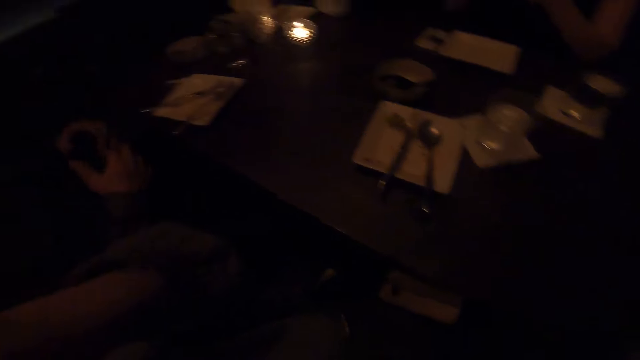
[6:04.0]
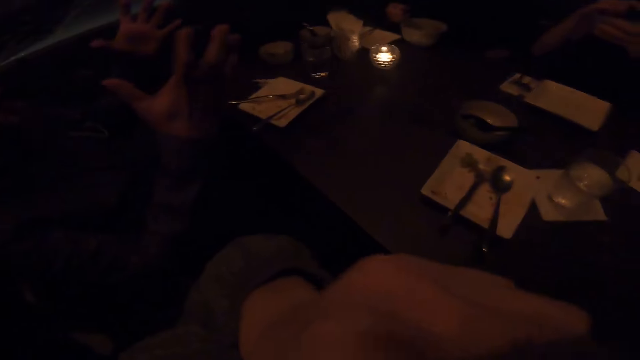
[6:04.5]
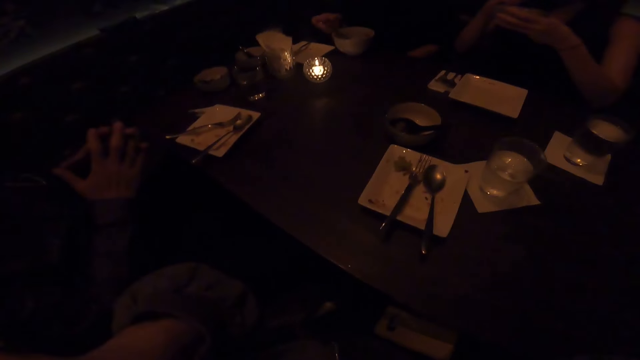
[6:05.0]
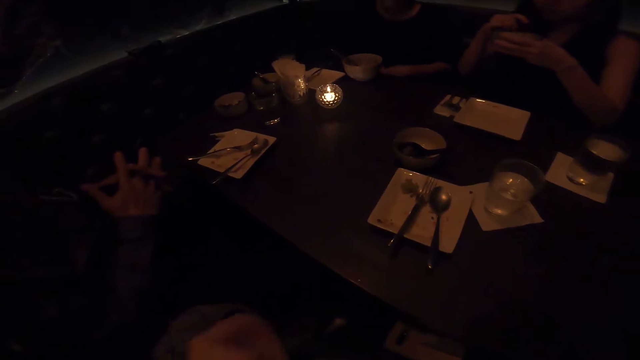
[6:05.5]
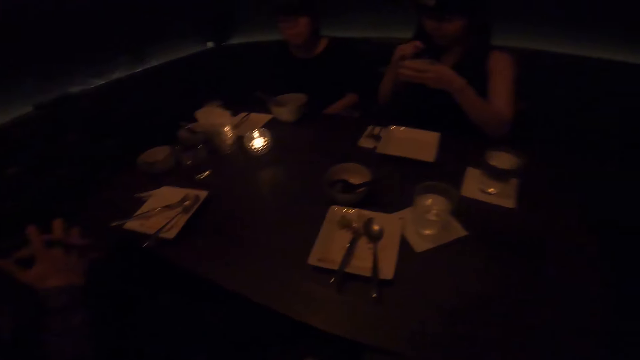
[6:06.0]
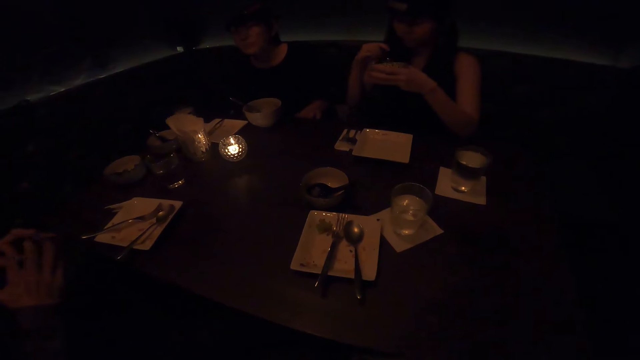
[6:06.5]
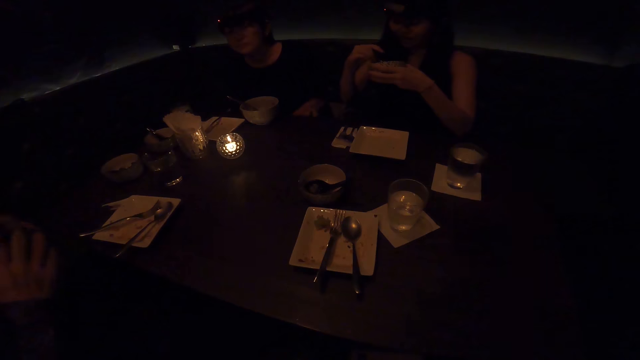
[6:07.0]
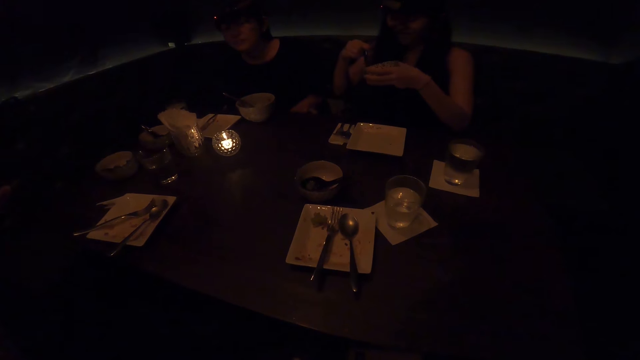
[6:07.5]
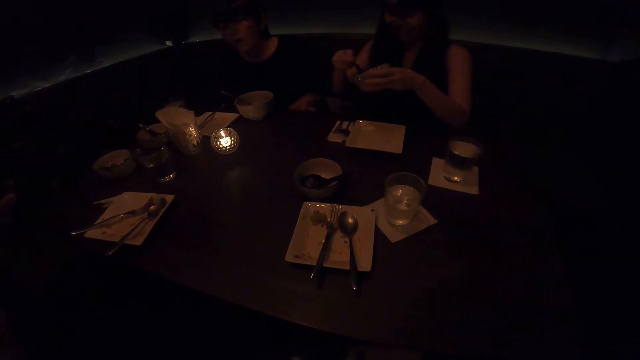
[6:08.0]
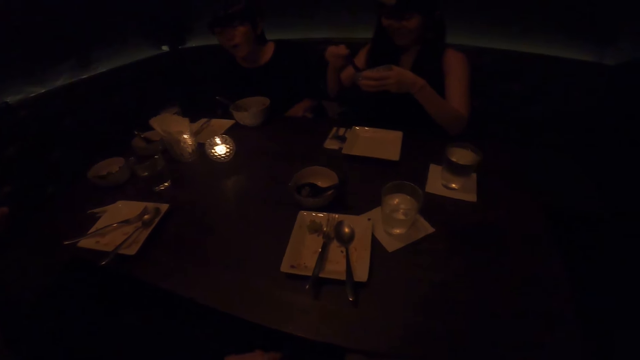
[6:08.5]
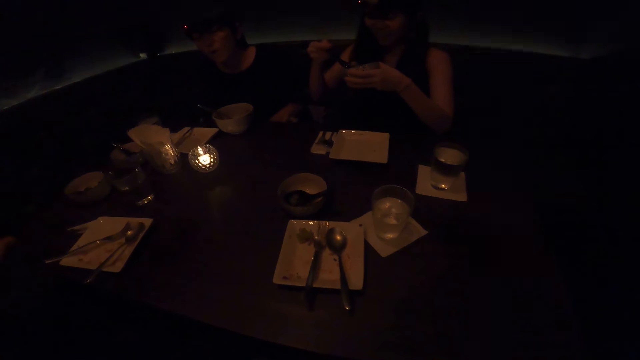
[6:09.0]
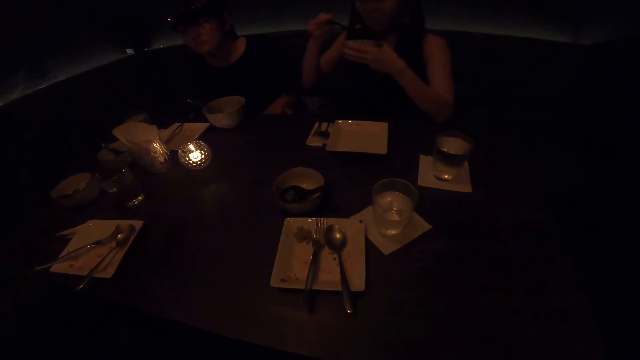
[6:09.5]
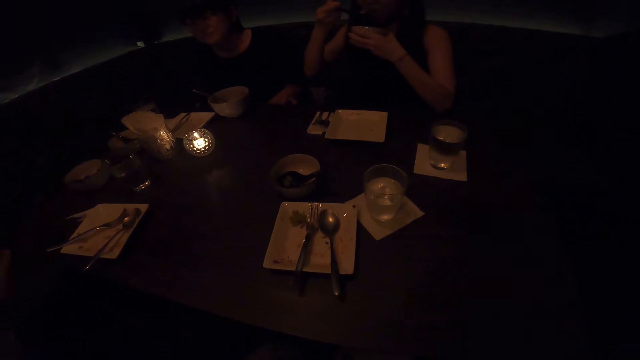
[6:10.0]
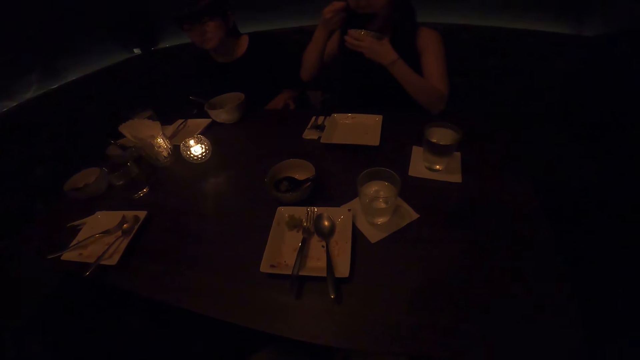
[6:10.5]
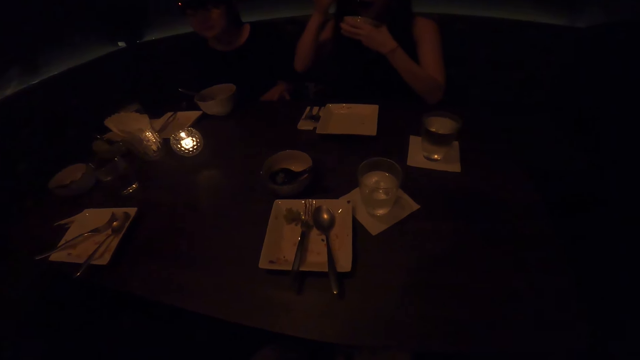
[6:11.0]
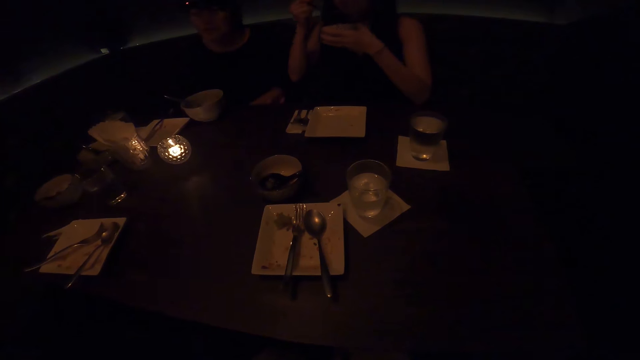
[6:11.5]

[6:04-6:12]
The camera wearer converses with colleagues.

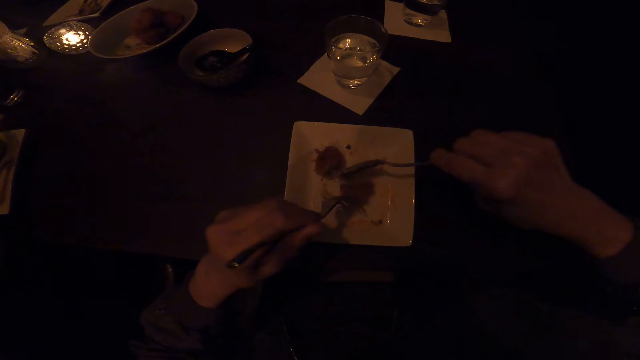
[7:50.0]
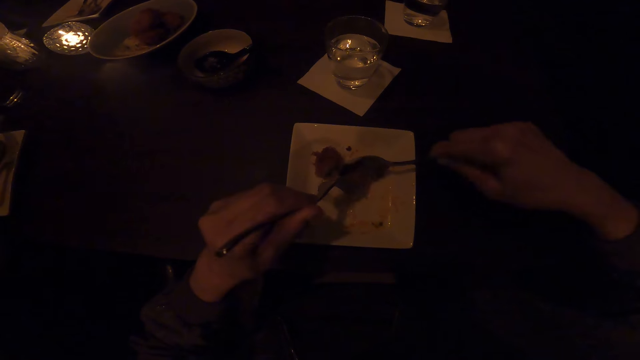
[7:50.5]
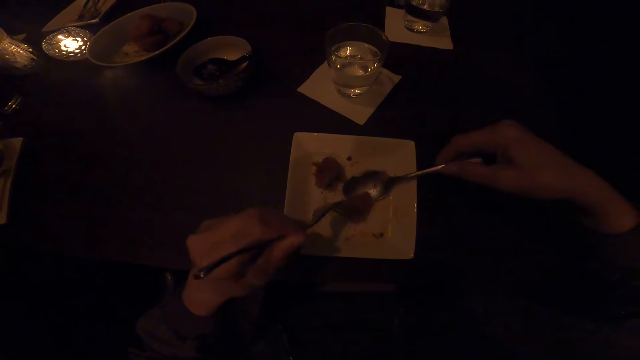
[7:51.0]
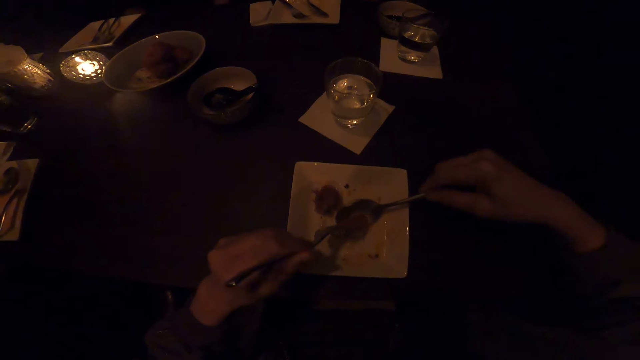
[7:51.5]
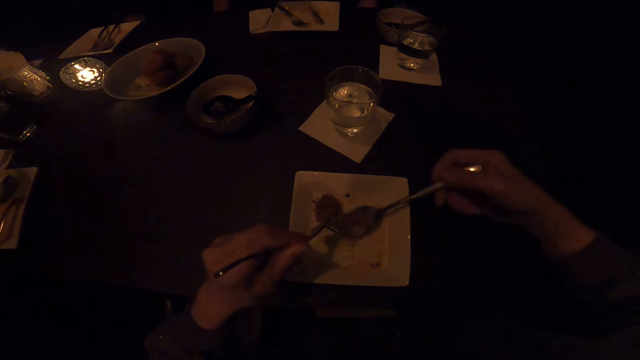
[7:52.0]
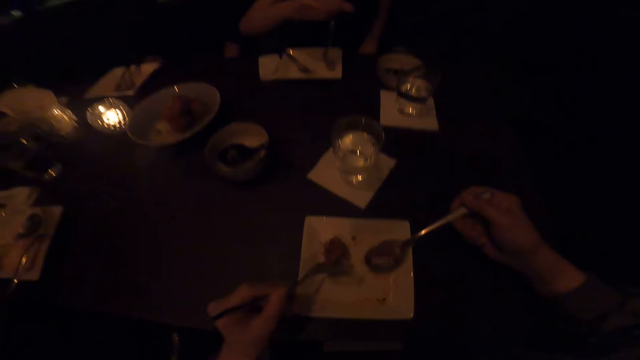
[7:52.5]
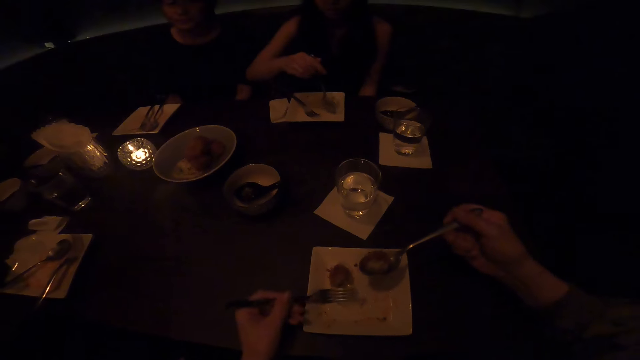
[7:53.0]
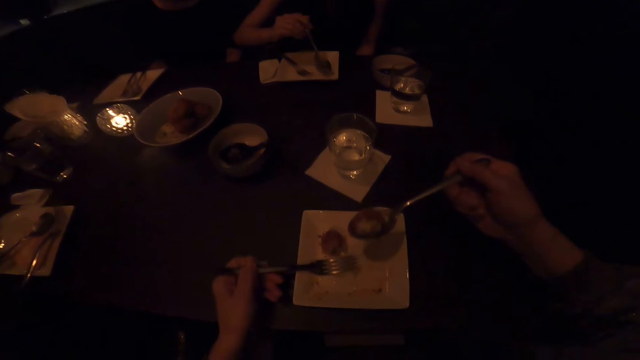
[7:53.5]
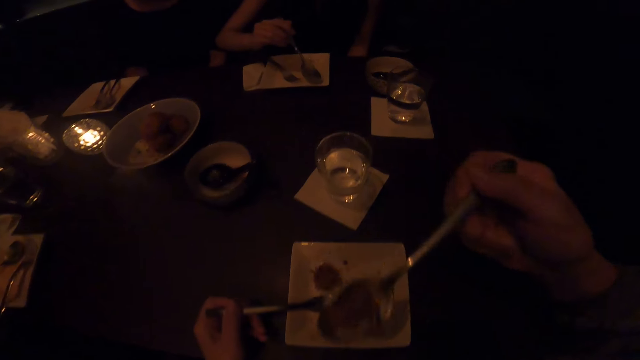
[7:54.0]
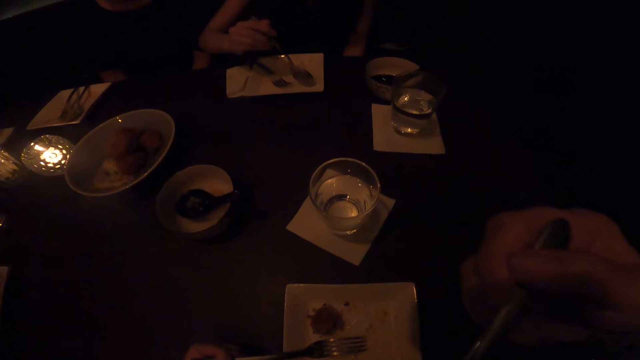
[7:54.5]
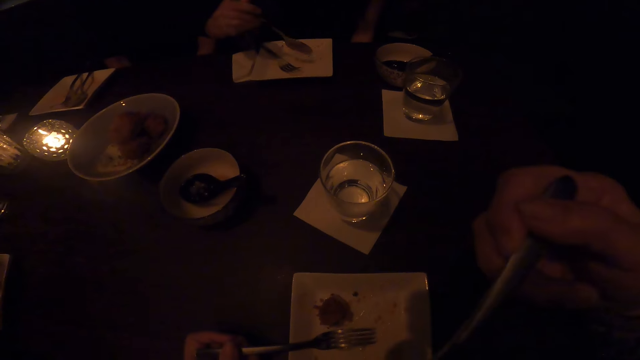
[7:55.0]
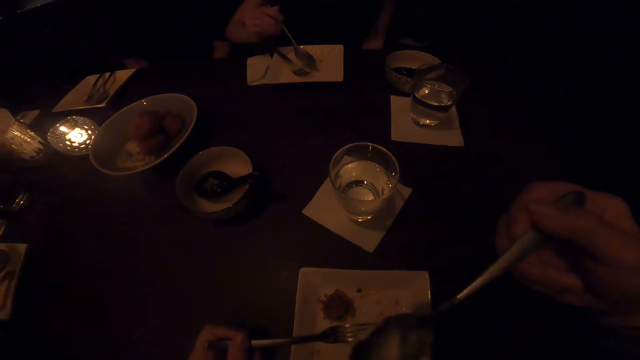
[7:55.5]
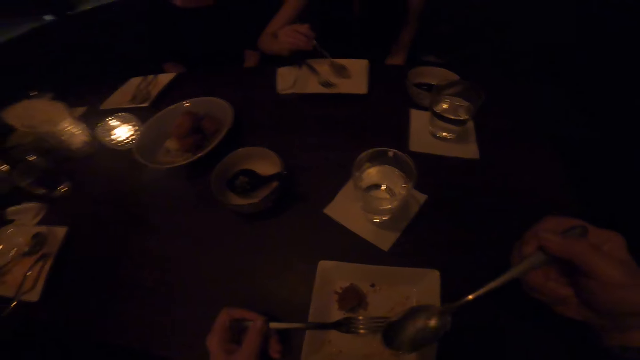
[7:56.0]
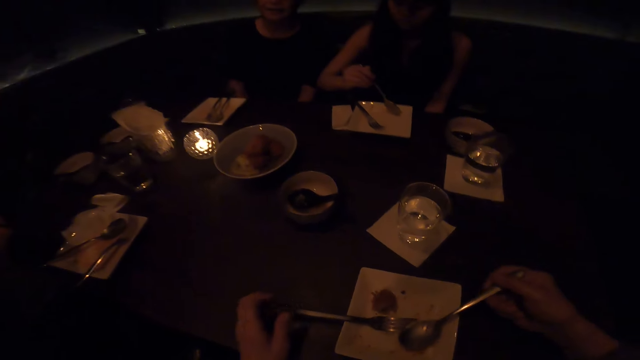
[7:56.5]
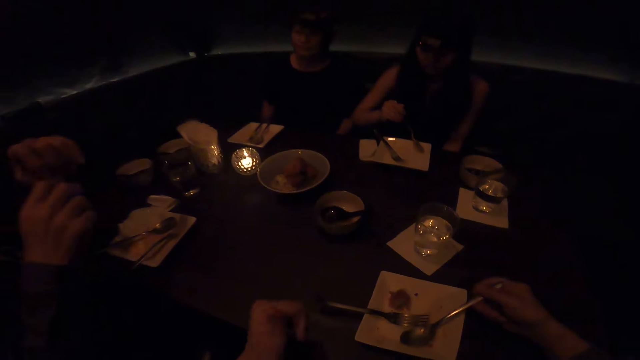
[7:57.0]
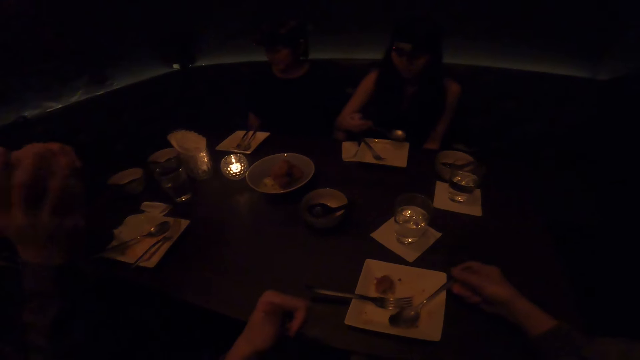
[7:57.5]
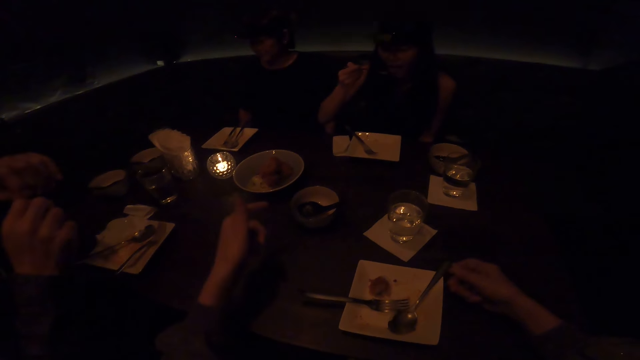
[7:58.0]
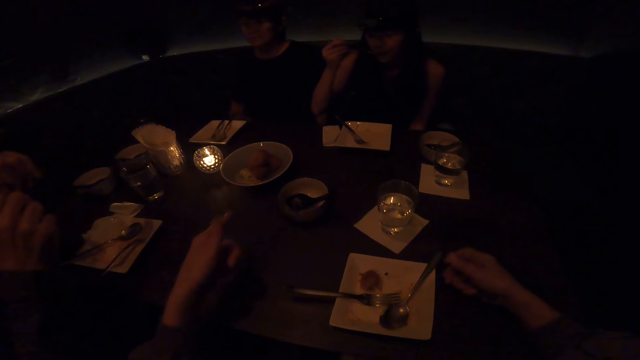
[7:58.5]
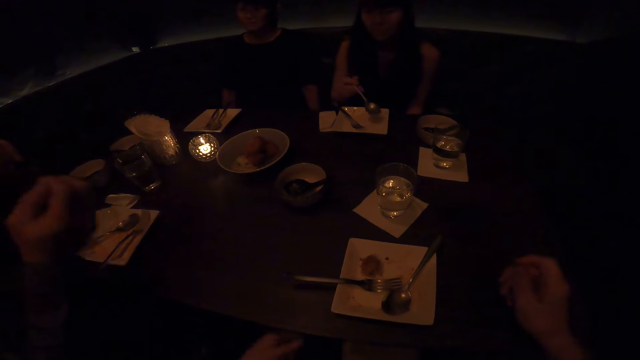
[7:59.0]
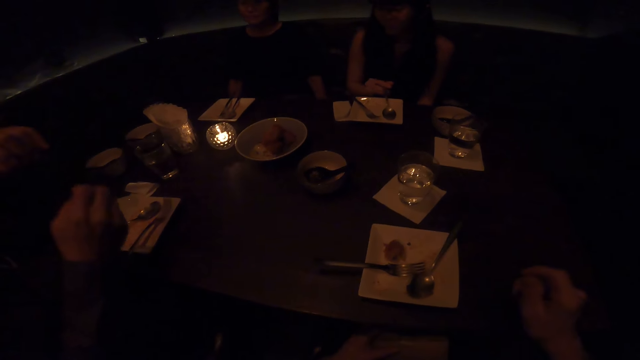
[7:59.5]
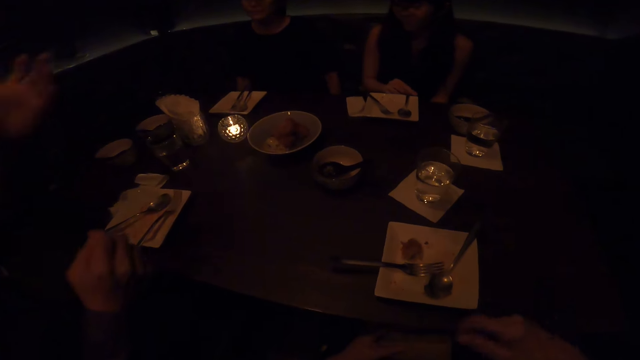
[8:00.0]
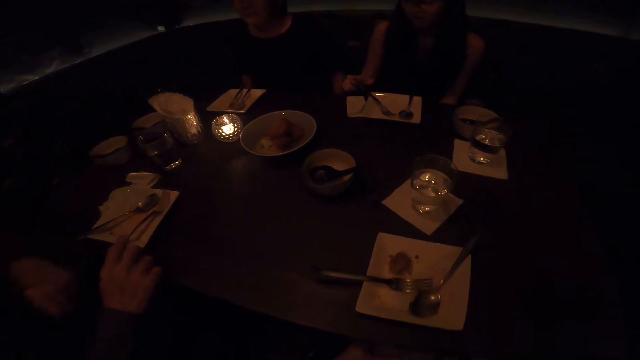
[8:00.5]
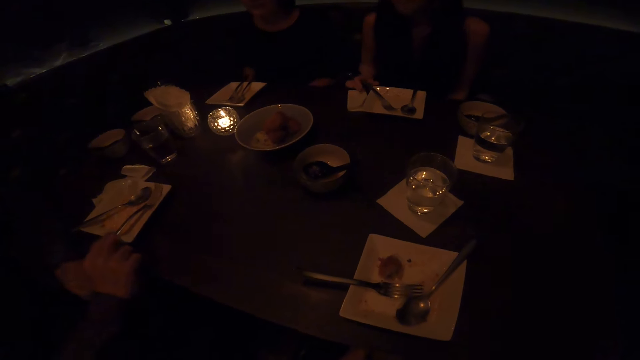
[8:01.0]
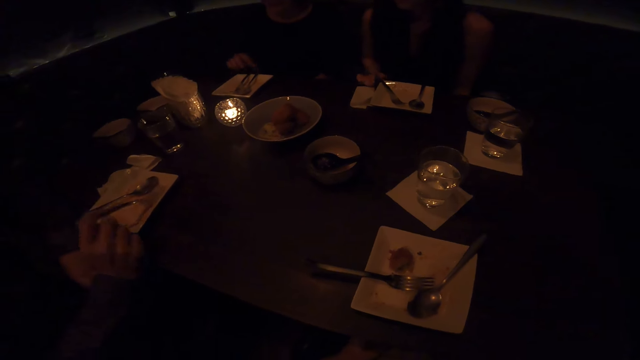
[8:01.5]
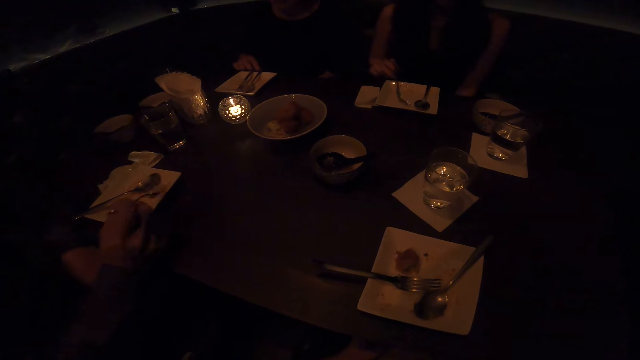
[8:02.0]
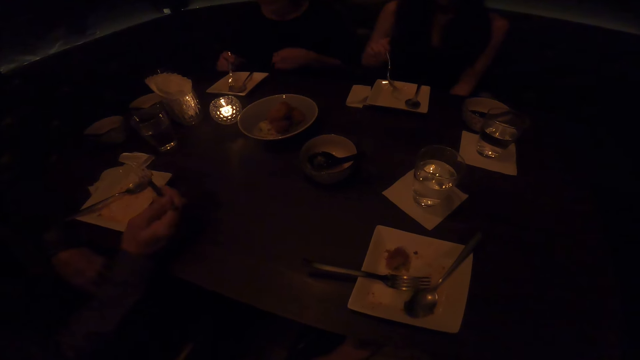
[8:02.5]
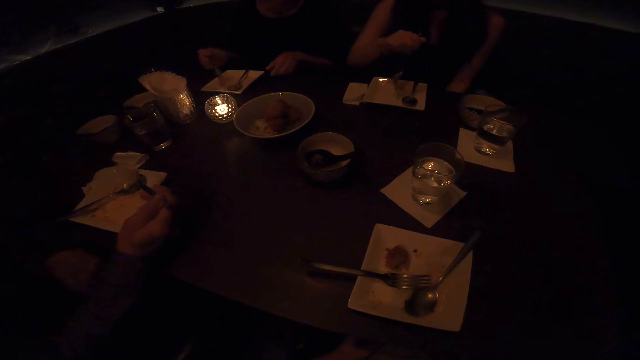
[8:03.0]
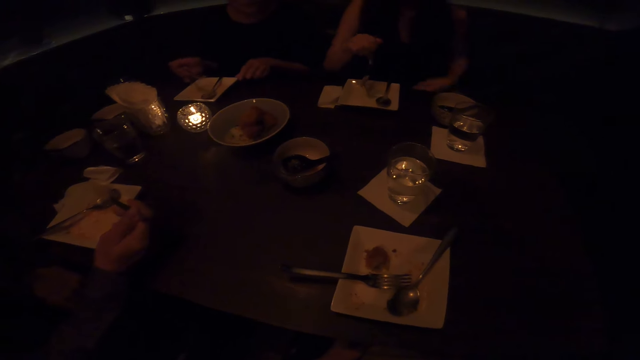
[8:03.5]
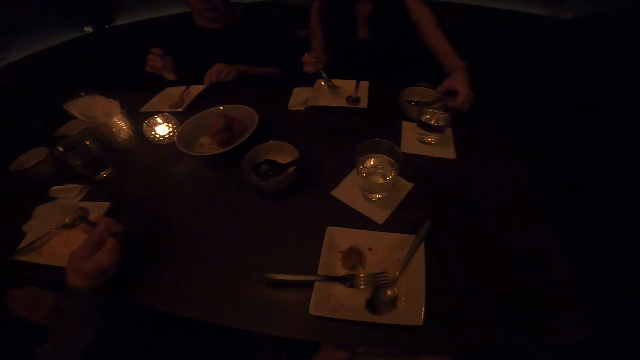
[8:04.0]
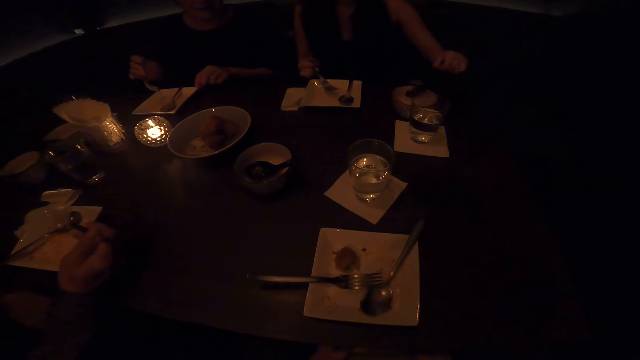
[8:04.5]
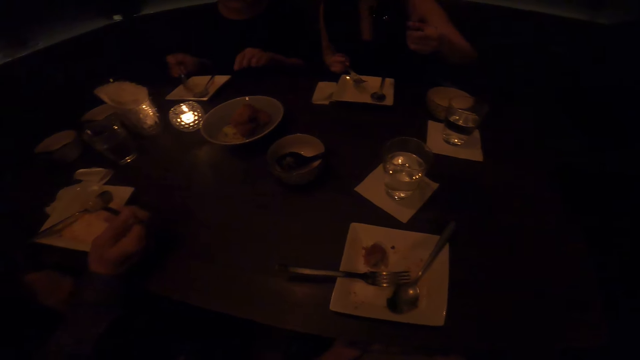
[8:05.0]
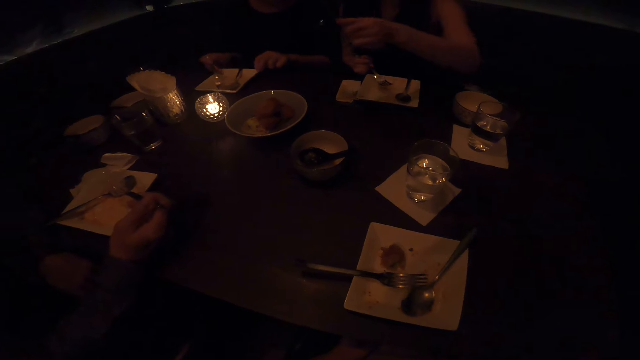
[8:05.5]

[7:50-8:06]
The camera wearer holds food. She takes the food in her mouth with a spoon. She moves her hands. She drops the spoon in a plate. She converses with colleagues.
